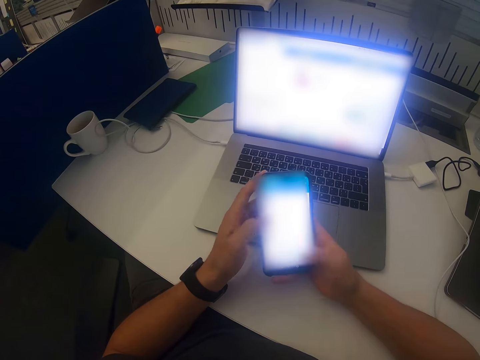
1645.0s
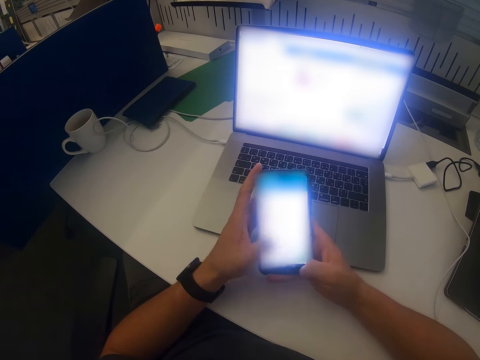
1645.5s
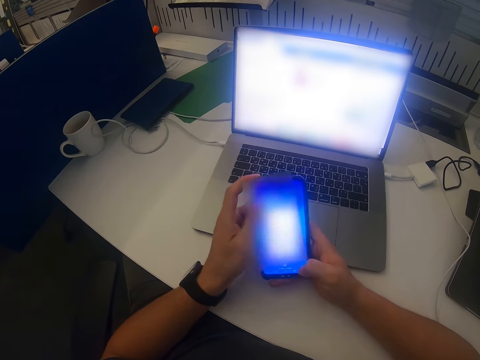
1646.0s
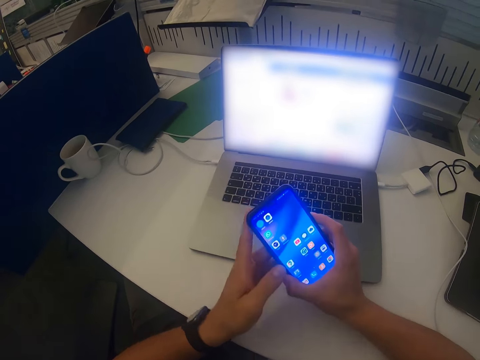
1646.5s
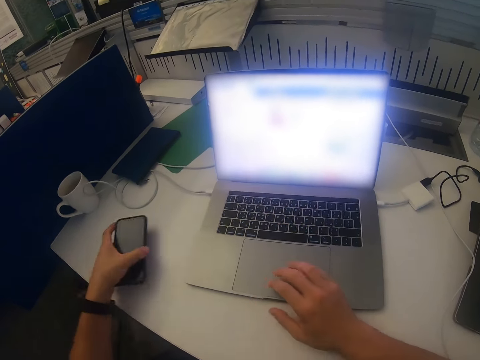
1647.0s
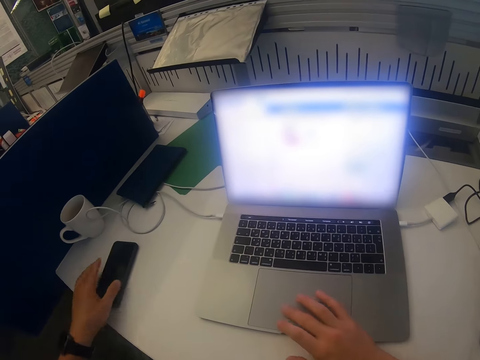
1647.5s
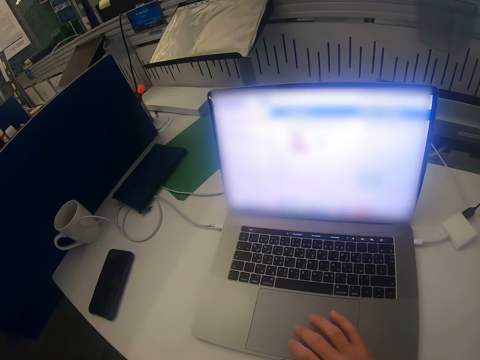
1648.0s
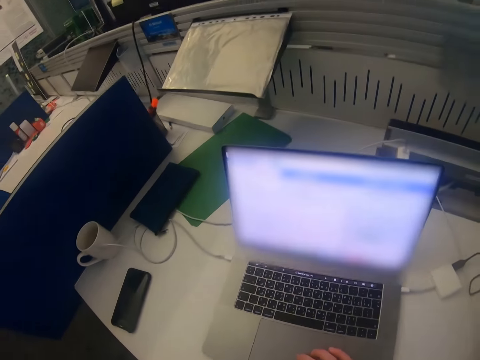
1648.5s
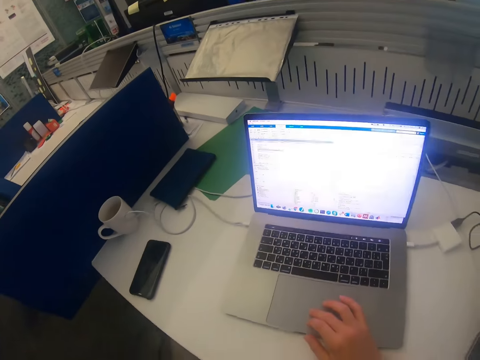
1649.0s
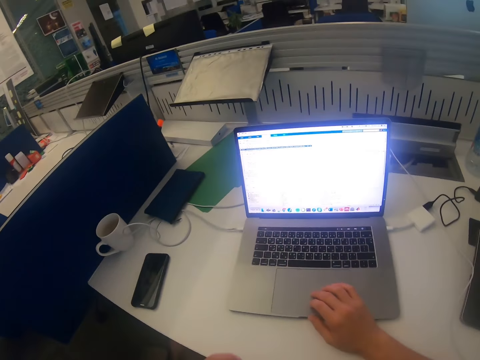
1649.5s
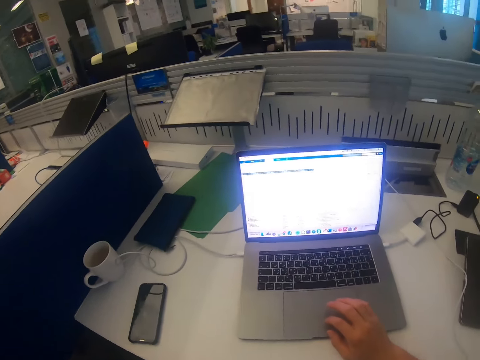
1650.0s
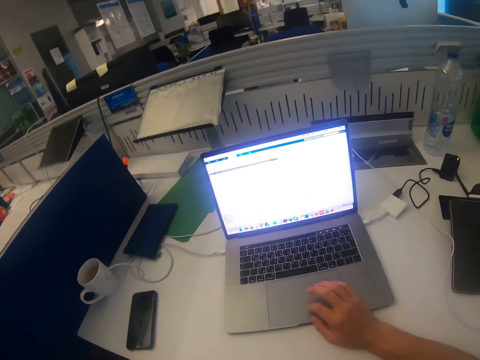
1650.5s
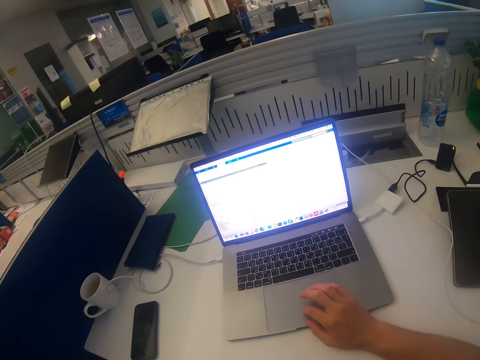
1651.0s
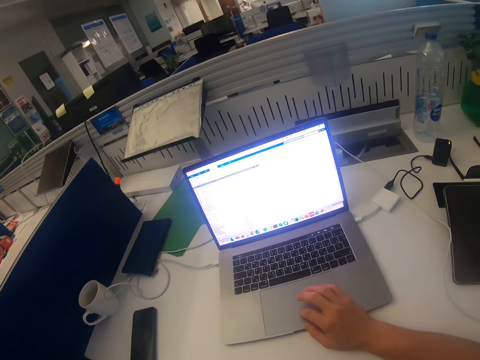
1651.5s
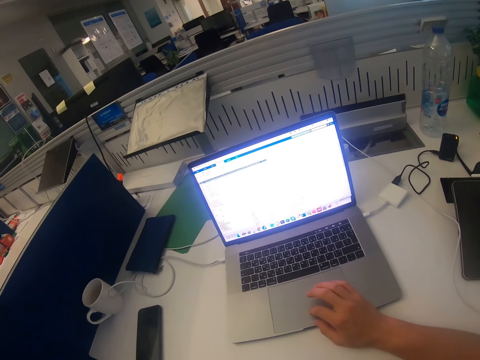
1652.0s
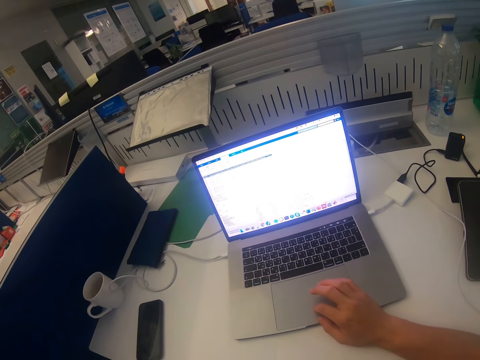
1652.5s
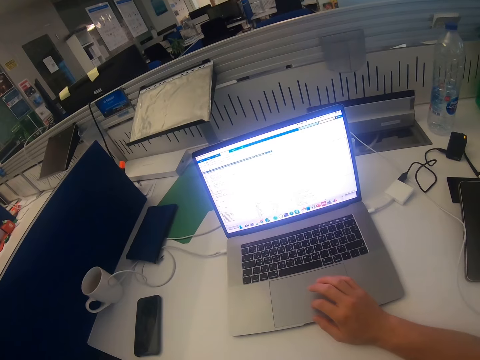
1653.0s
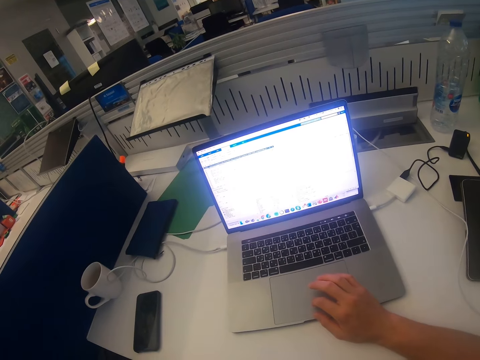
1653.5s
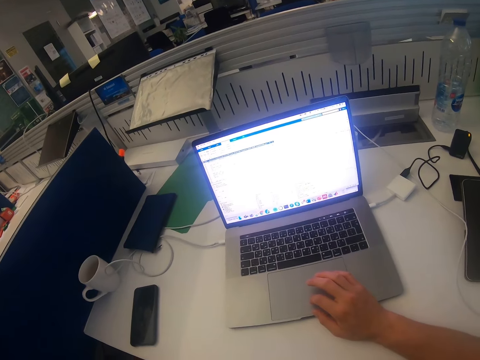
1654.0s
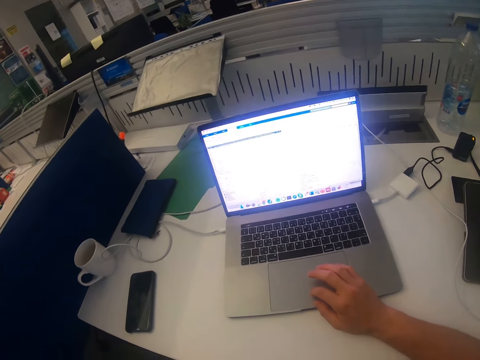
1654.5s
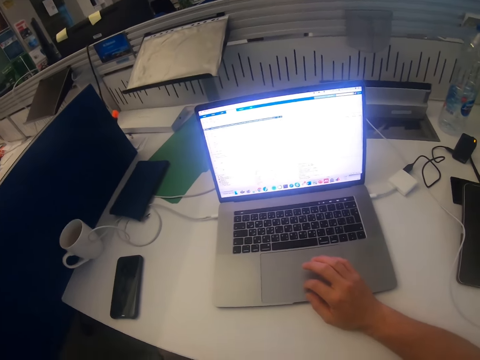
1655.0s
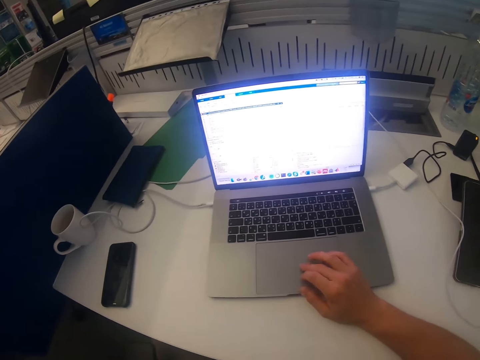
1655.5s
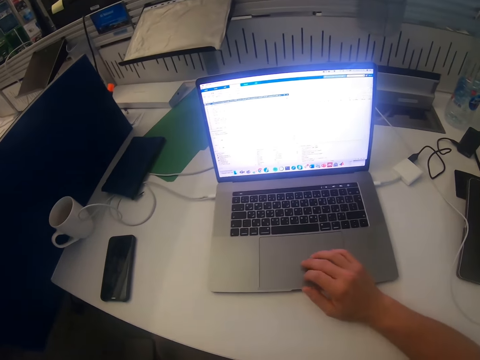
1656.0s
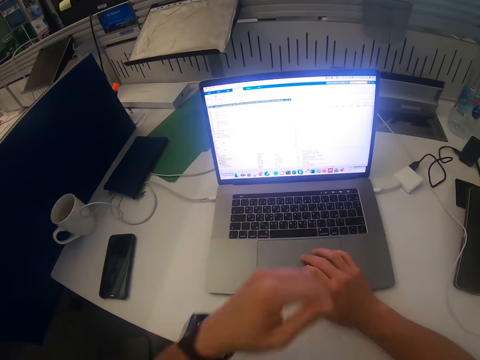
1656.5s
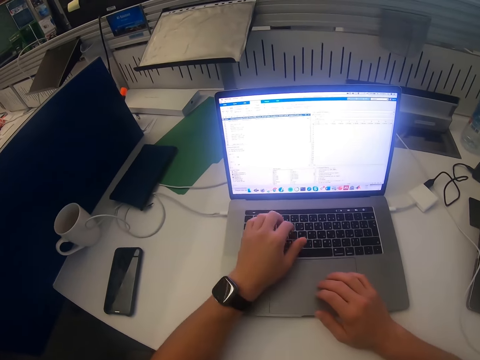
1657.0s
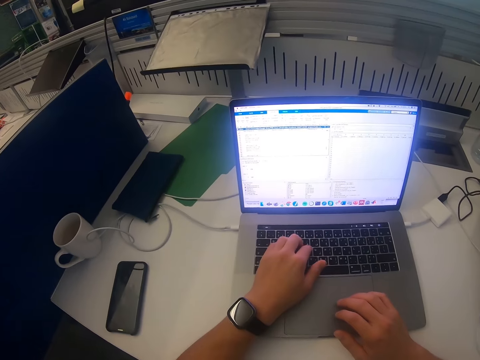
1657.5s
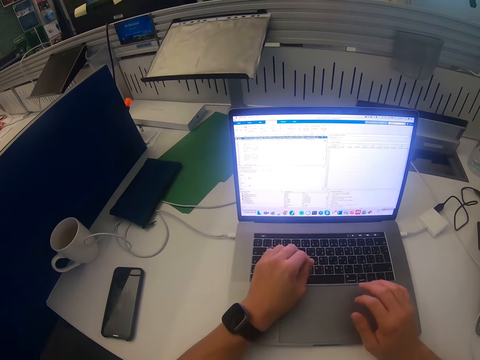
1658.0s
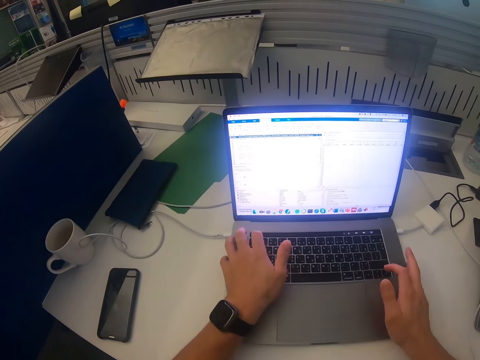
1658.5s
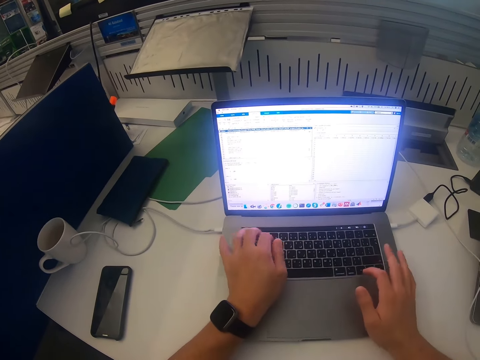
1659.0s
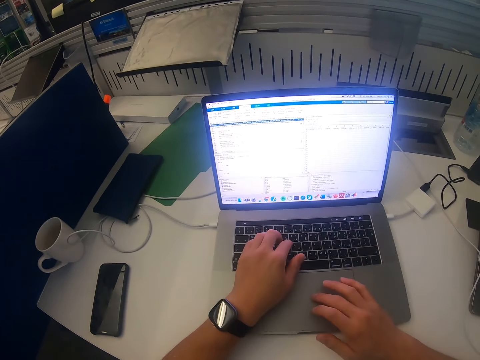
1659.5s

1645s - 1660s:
The camera wearer puts the phone on the table. They operate the laptop. They scroll the laptop.

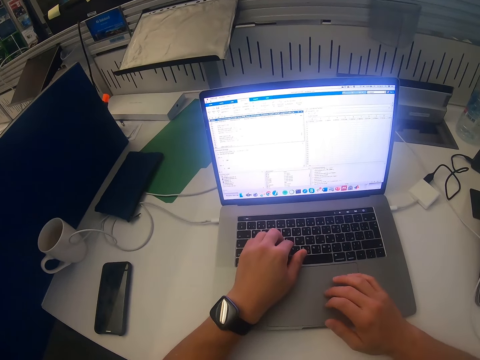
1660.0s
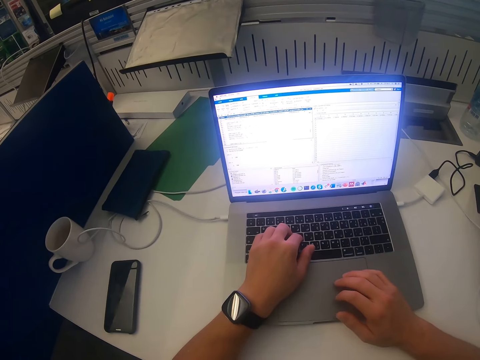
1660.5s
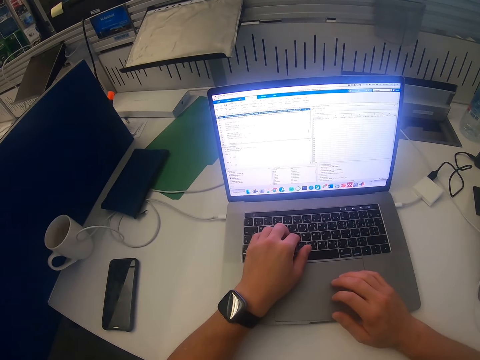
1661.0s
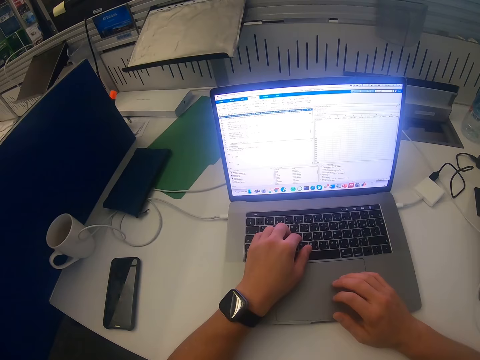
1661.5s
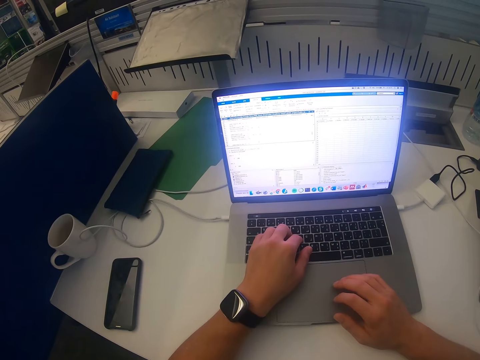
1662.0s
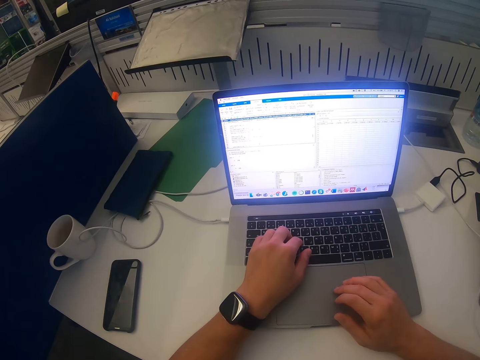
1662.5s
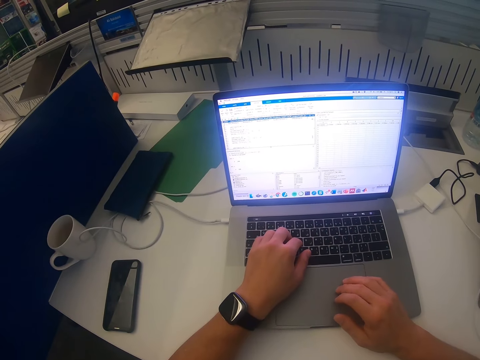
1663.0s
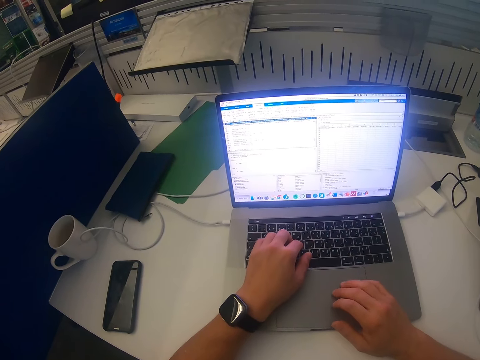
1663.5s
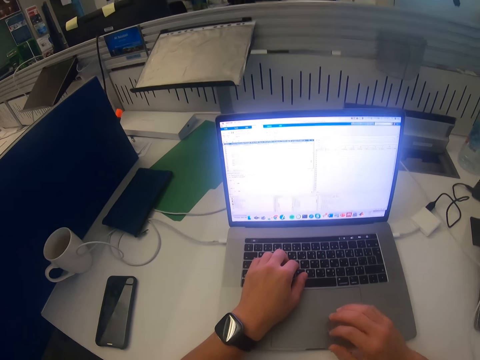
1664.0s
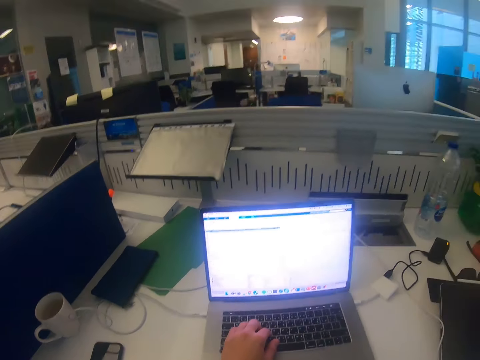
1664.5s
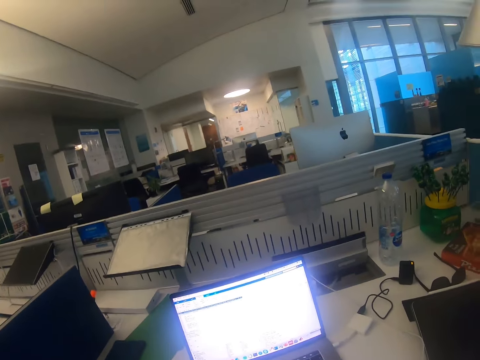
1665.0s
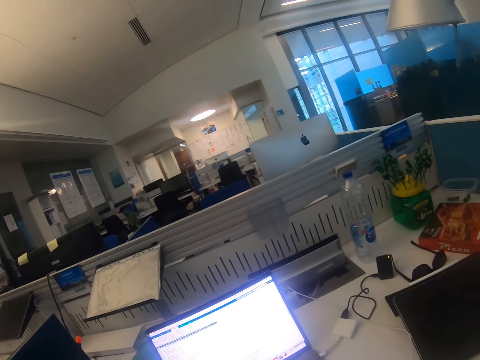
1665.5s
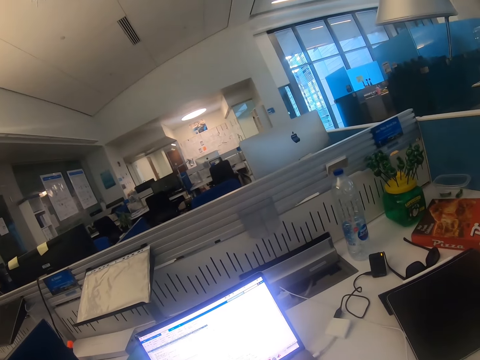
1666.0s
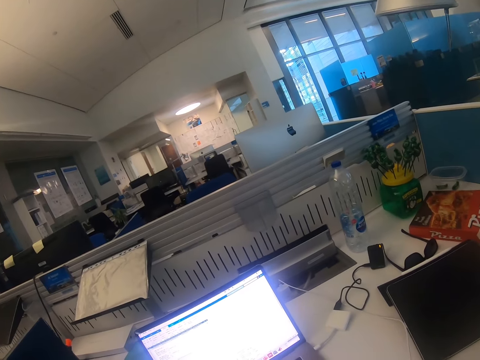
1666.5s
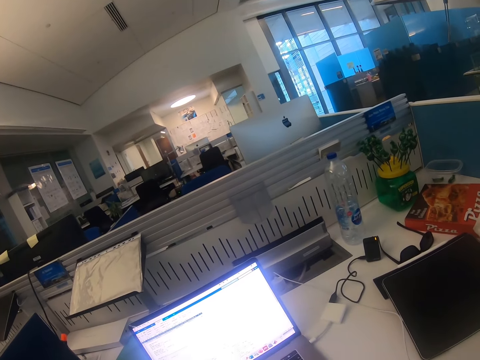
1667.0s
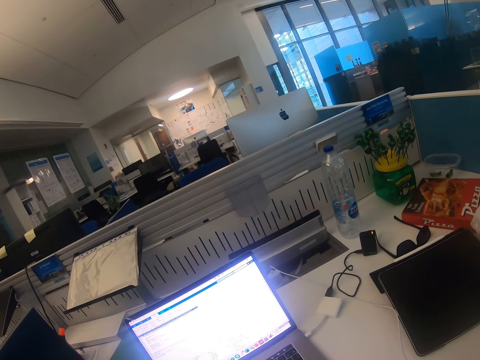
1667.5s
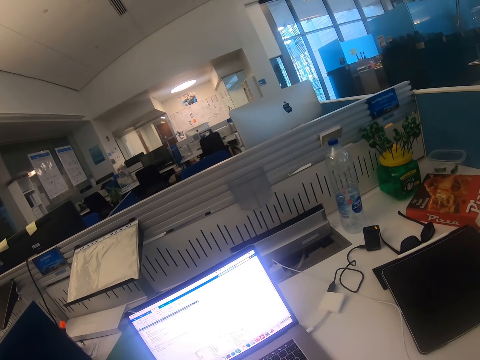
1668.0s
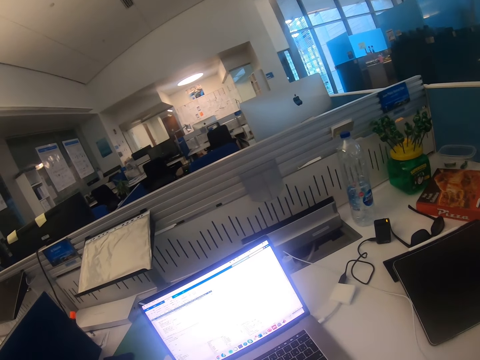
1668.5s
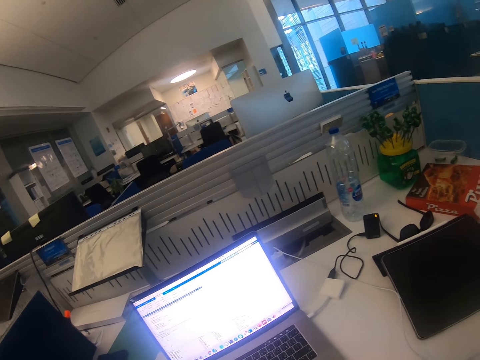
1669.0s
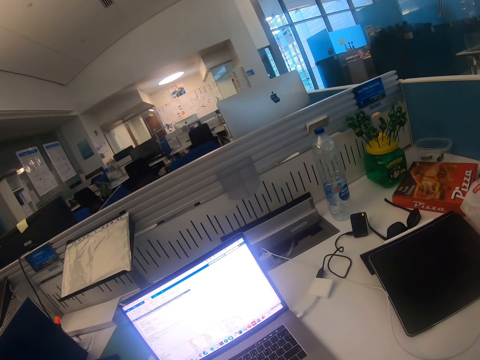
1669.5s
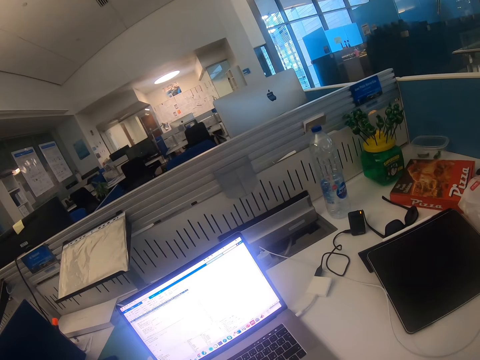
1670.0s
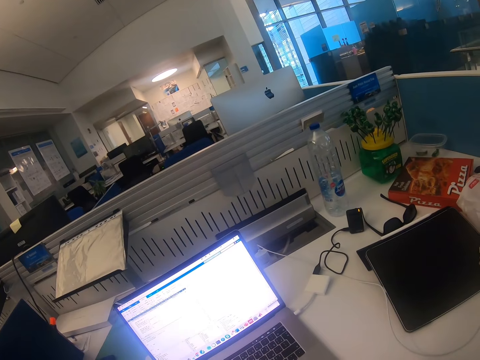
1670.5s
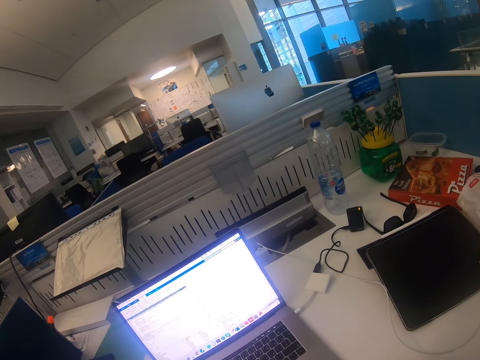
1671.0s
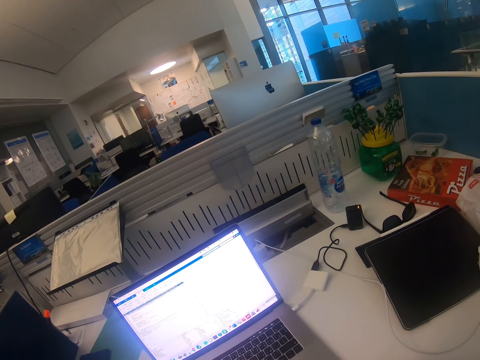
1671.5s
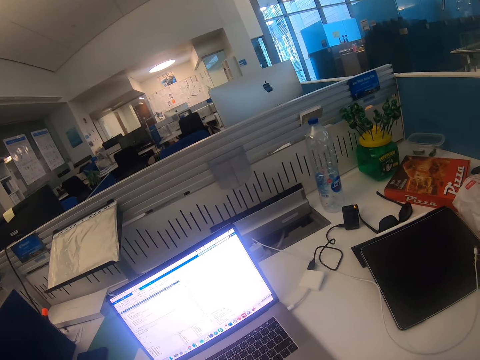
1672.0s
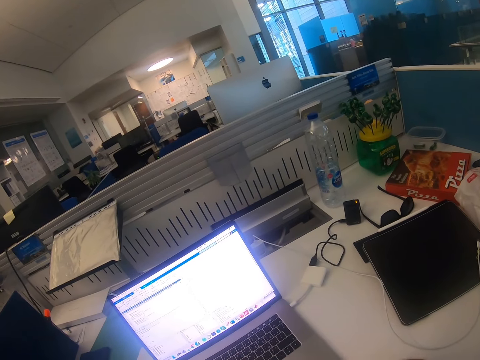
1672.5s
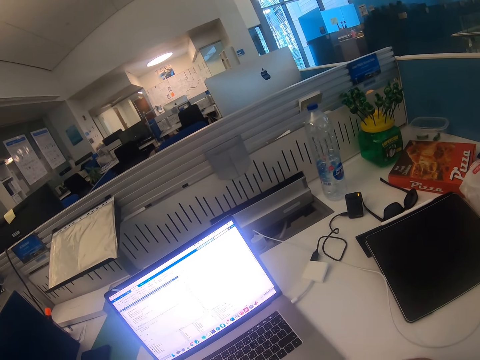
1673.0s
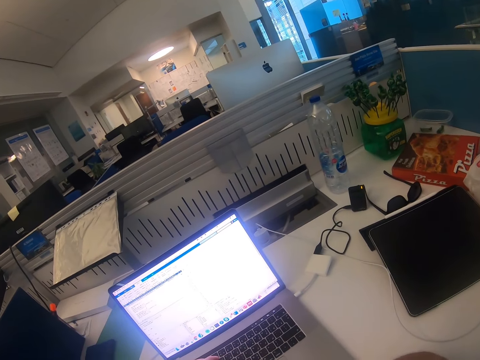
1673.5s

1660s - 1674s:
The camera wearer moves around the room.
